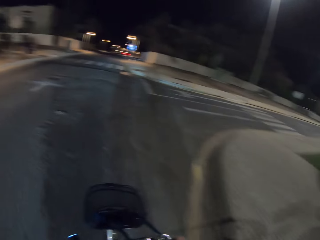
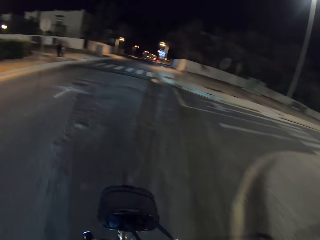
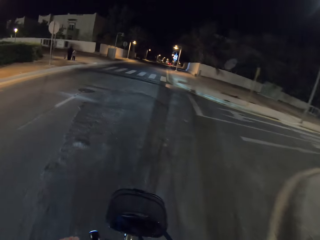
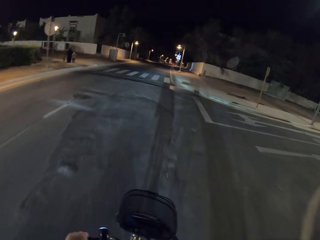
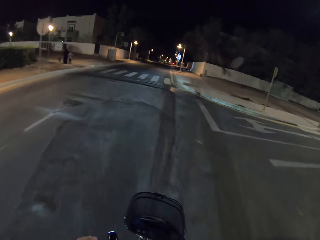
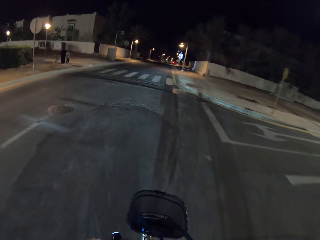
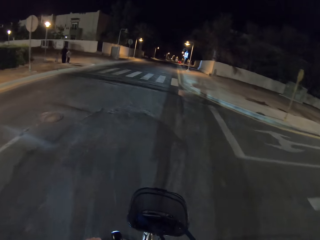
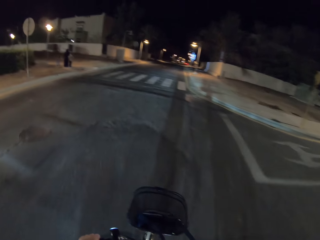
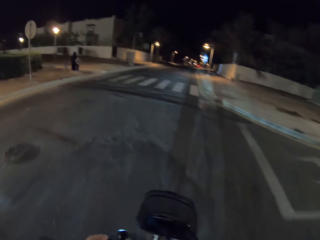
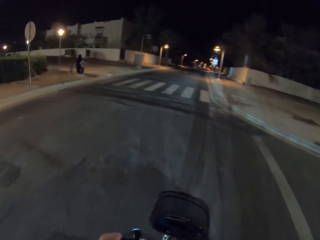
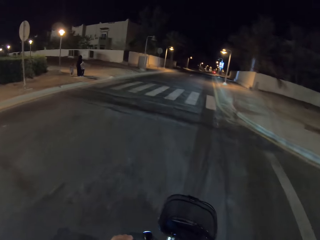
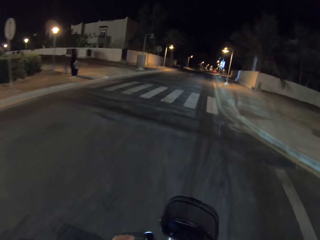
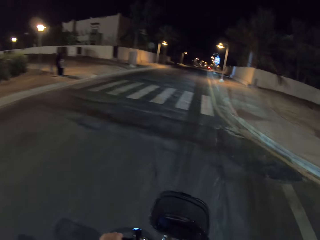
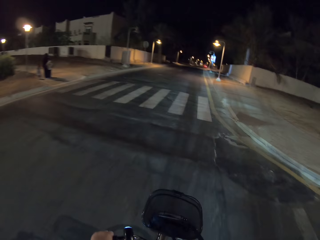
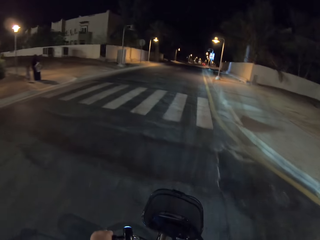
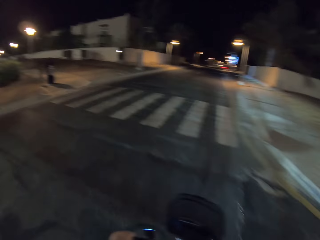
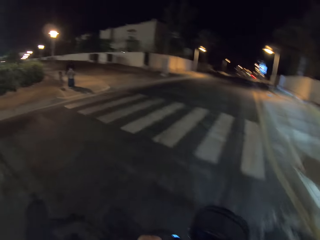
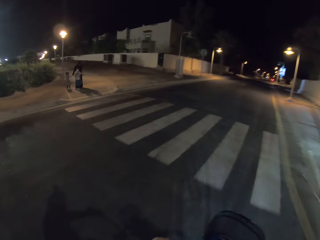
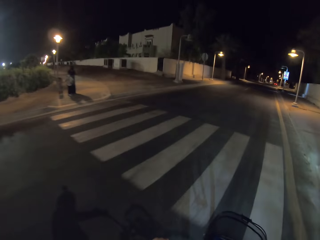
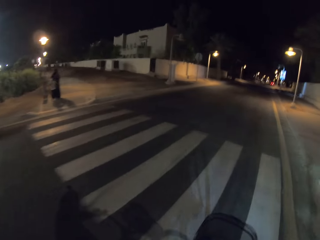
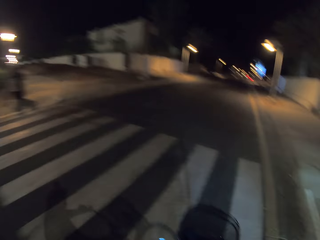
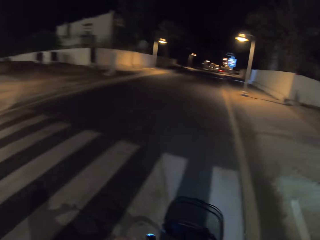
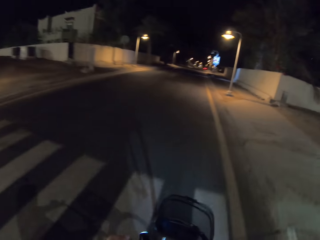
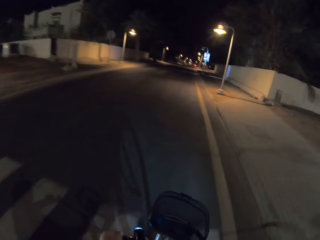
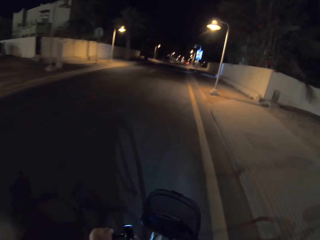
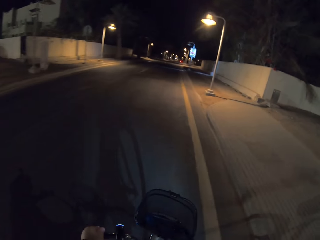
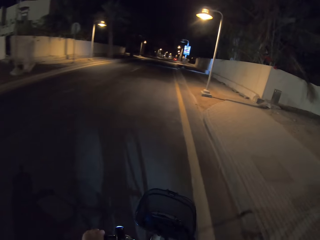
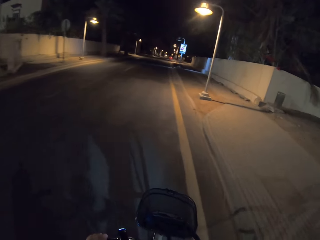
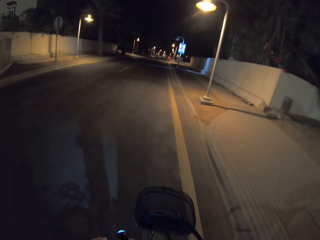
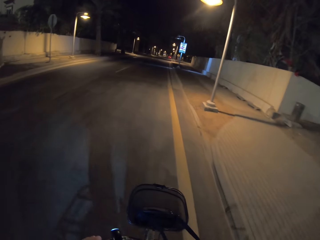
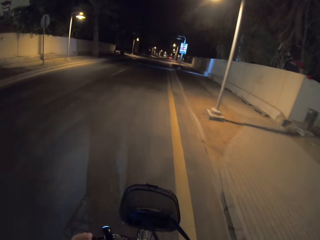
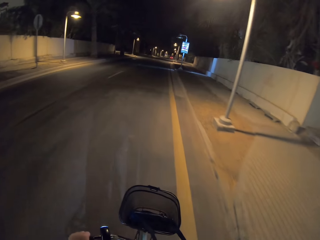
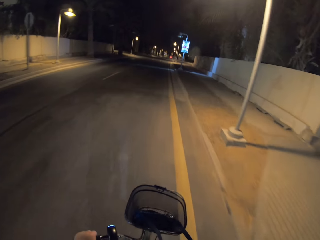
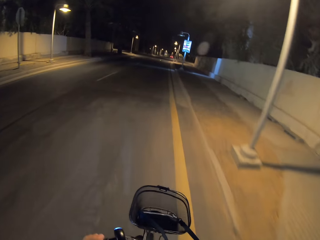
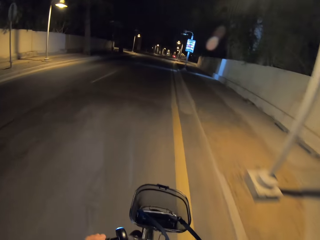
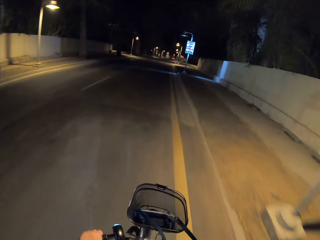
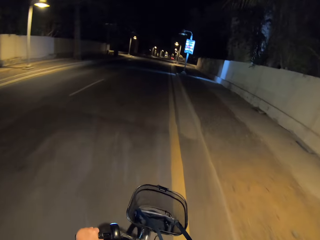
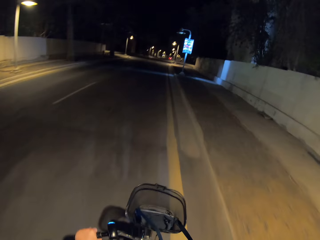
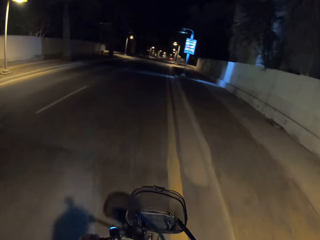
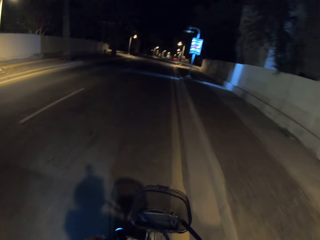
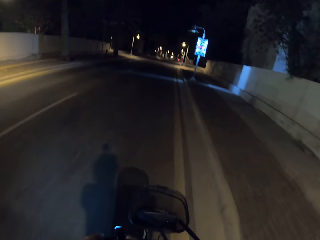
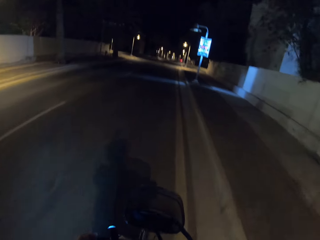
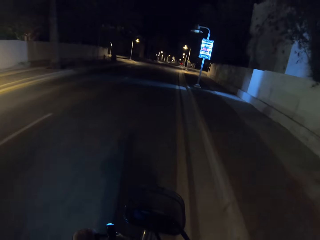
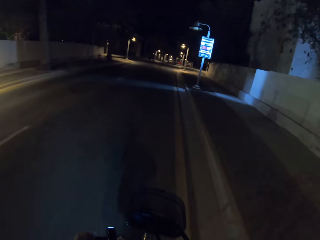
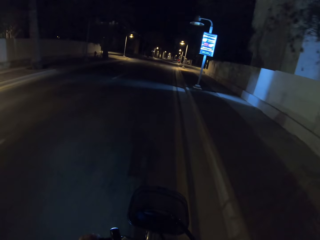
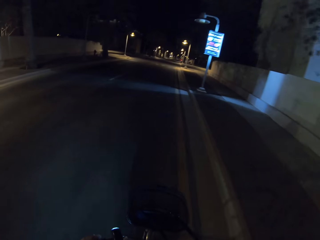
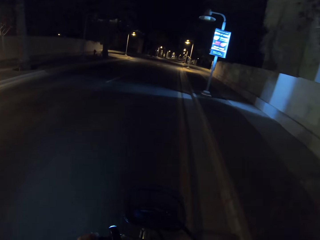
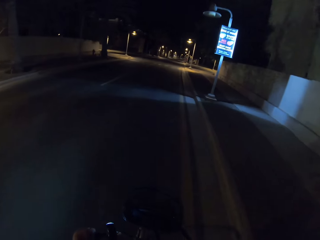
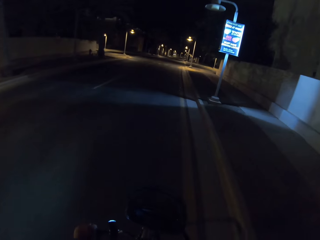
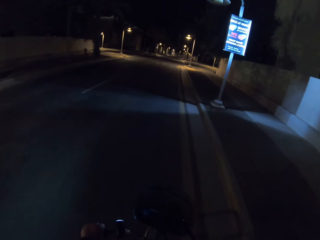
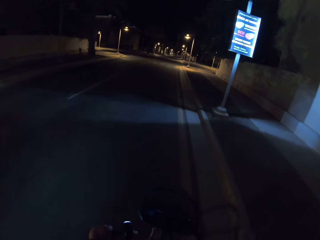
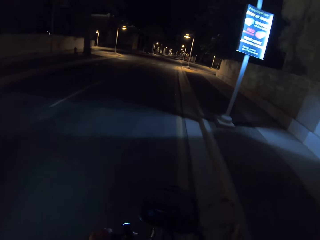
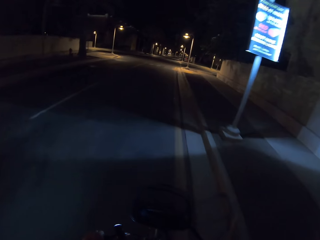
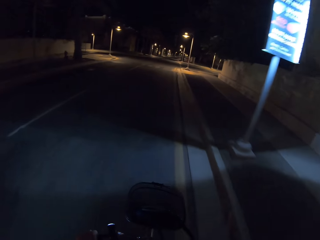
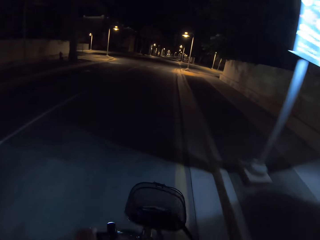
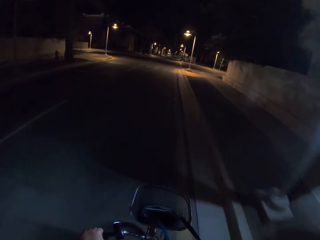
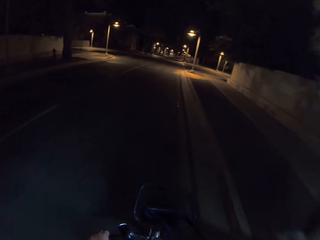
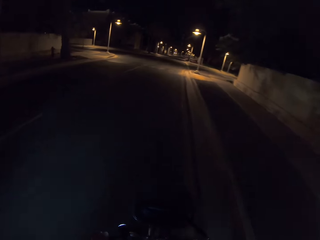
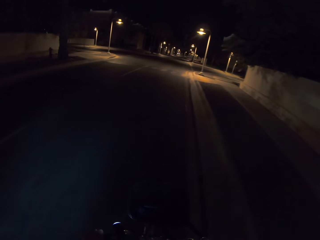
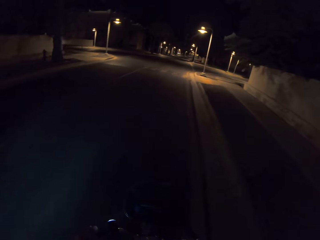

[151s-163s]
A lady appears. A child appears. The camera wearer drives the bicycle.

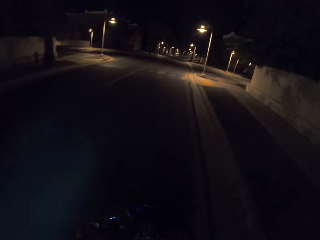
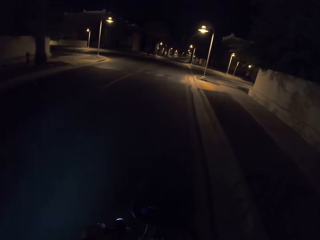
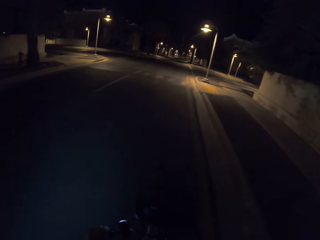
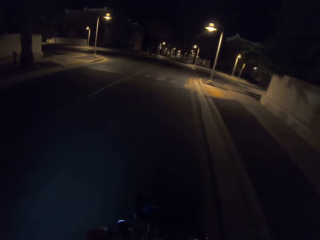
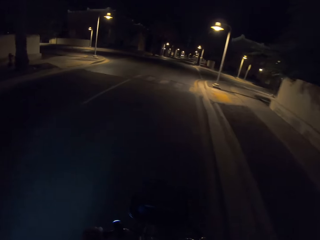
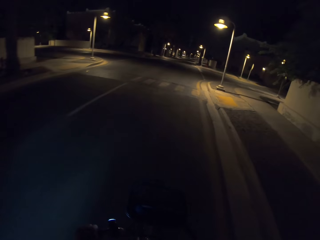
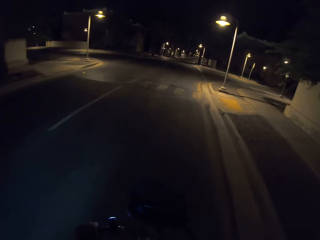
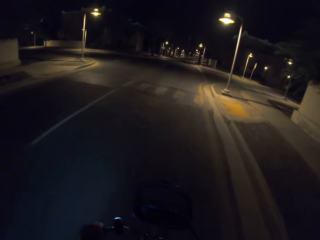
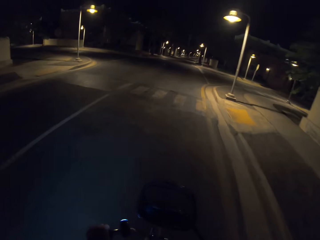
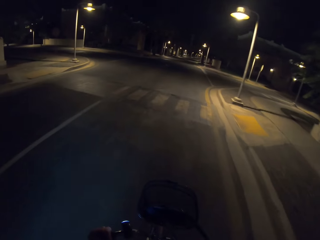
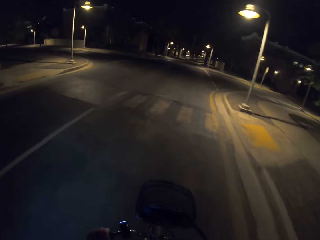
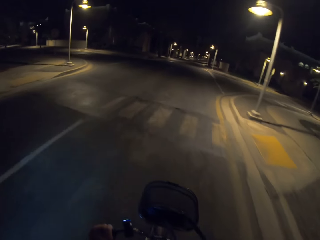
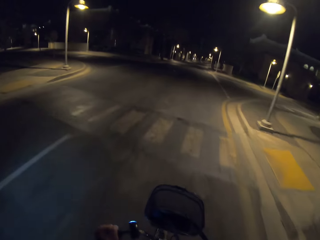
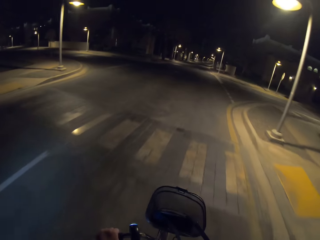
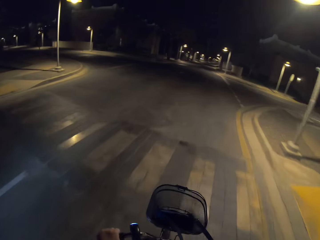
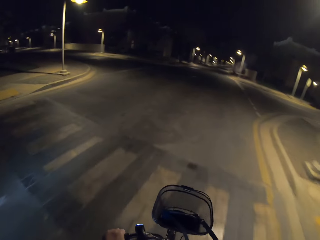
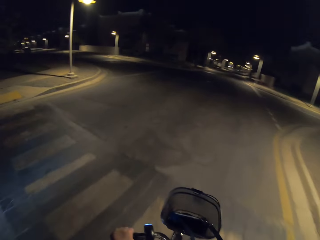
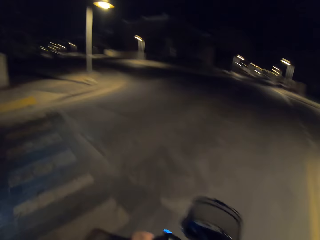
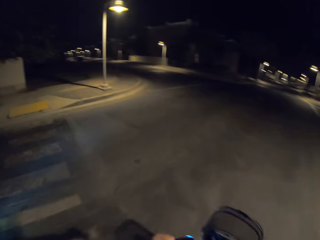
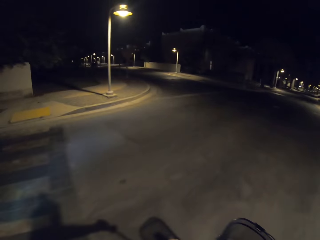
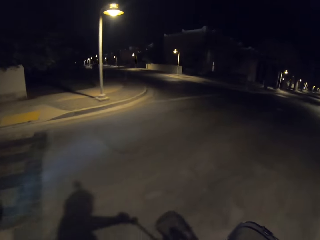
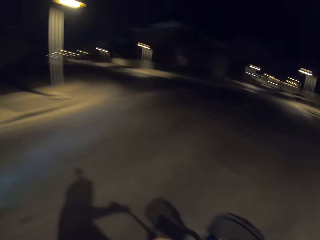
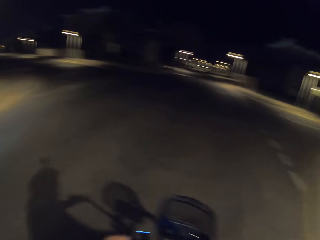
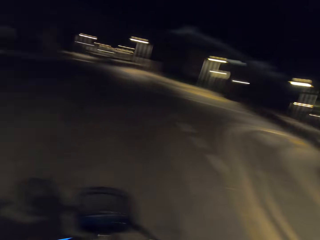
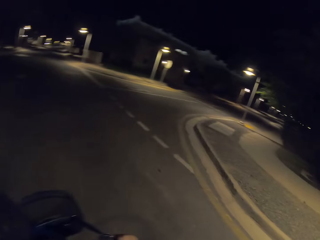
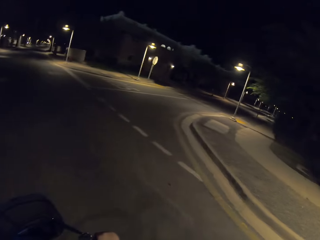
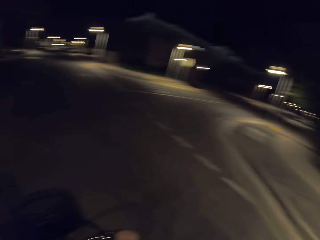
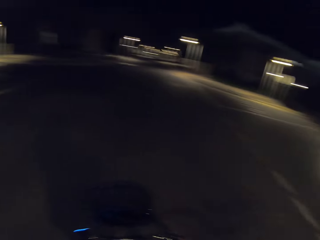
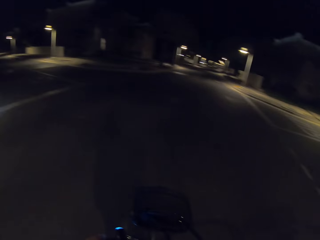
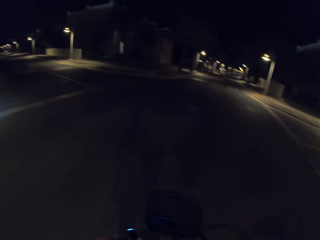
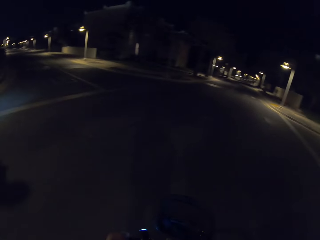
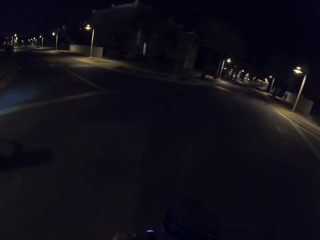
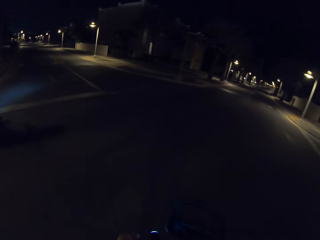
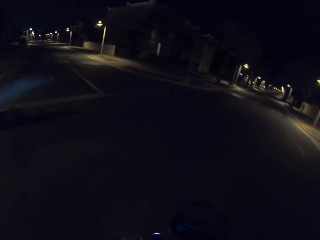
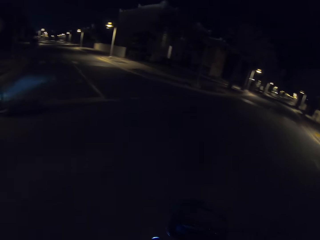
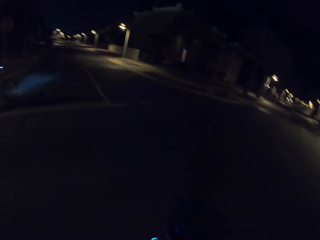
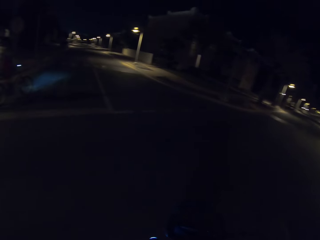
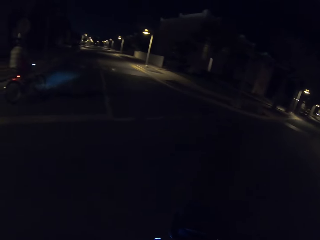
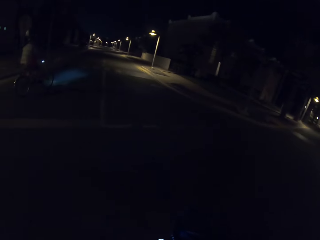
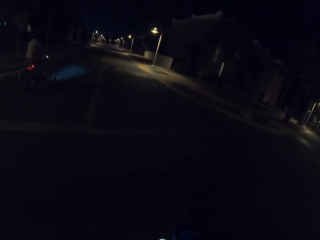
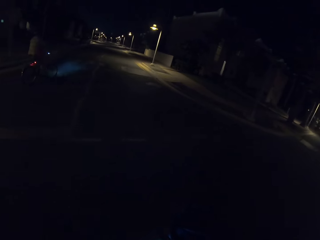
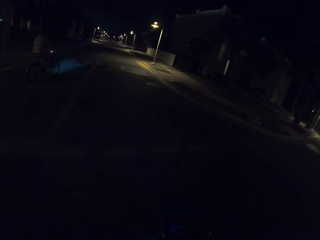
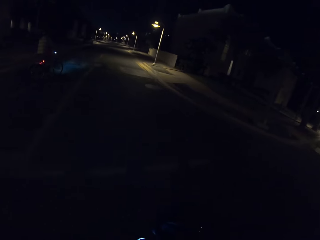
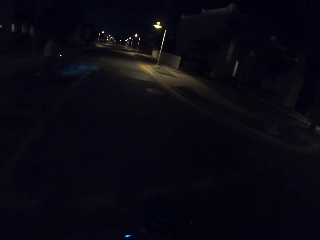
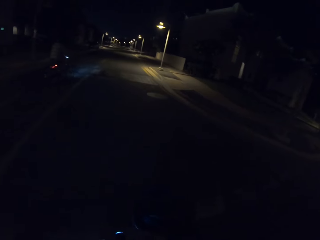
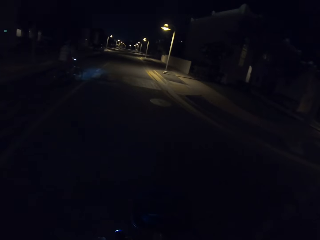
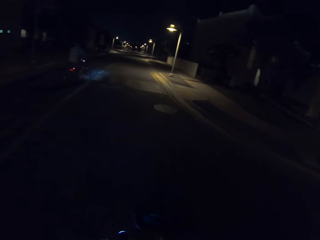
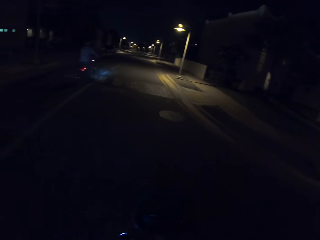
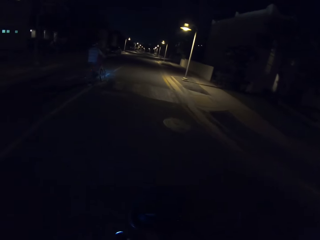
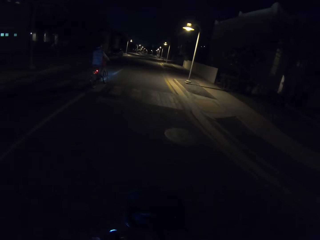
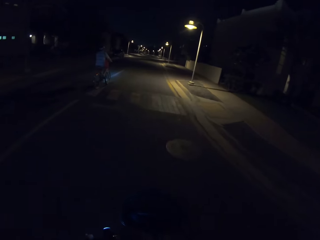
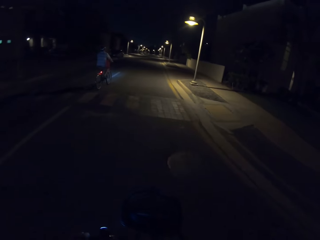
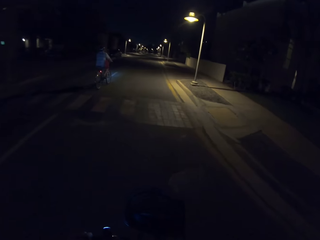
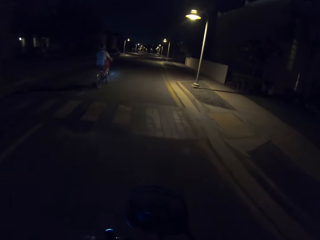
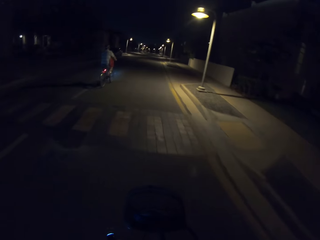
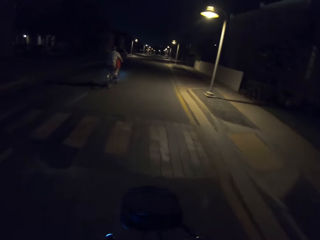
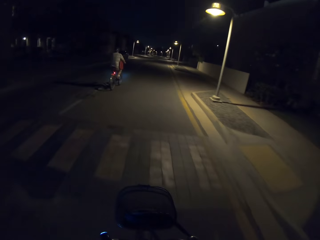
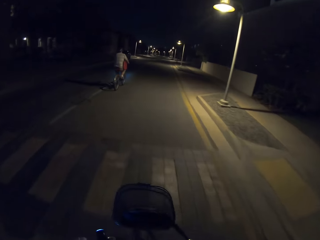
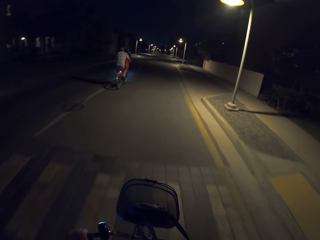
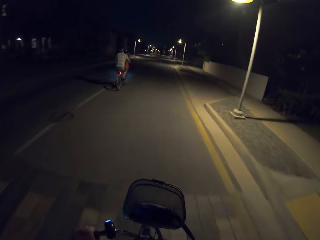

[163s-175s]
The camera wearer and a man stop the bicycles at the road junction. The man drives the bicycle.
